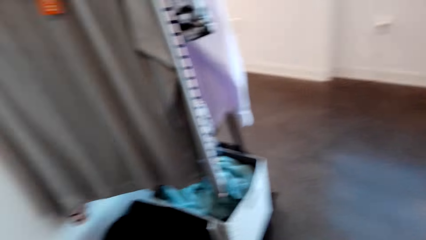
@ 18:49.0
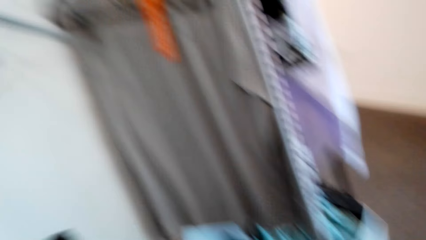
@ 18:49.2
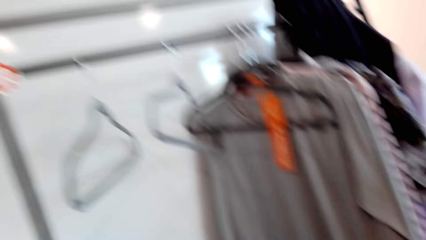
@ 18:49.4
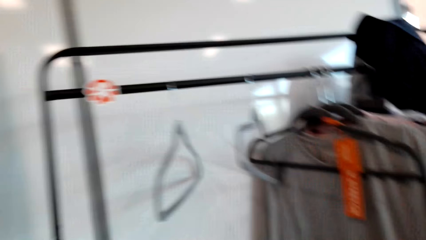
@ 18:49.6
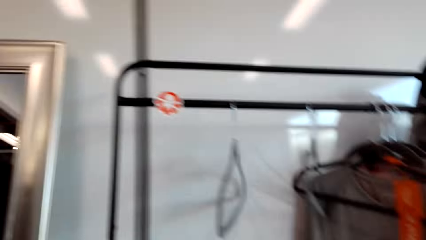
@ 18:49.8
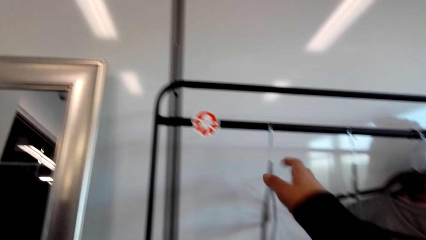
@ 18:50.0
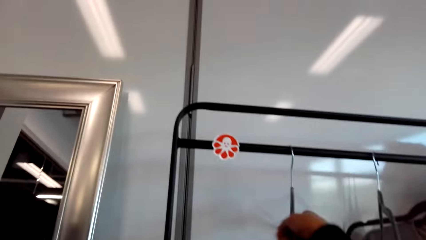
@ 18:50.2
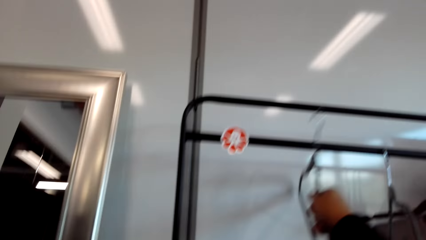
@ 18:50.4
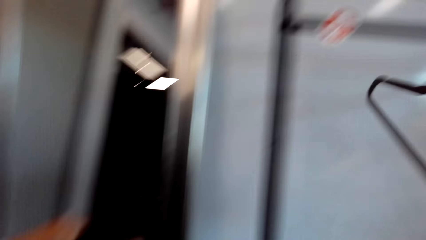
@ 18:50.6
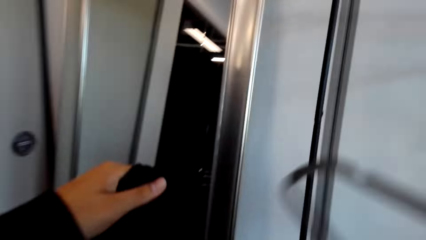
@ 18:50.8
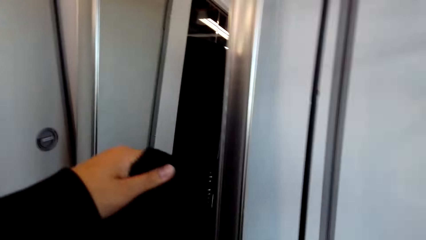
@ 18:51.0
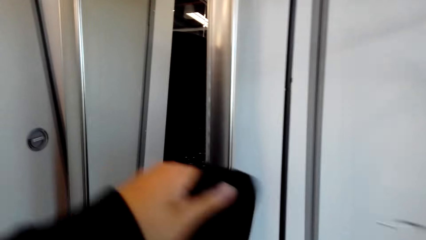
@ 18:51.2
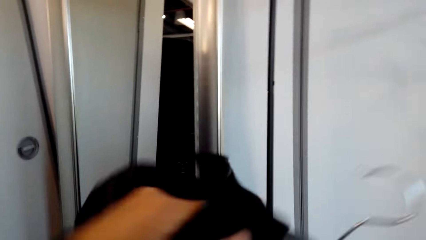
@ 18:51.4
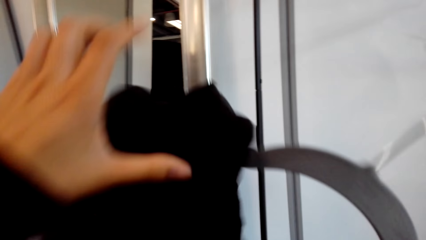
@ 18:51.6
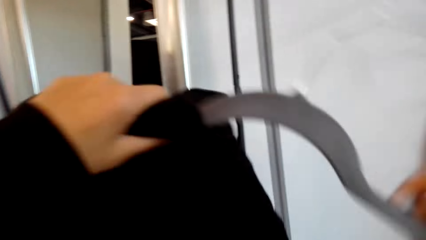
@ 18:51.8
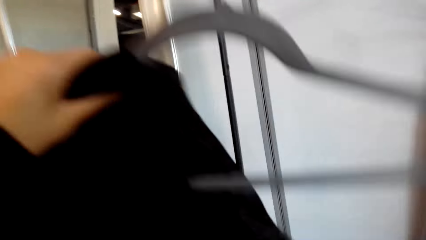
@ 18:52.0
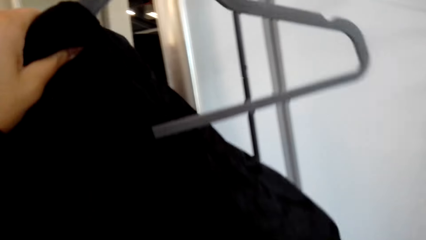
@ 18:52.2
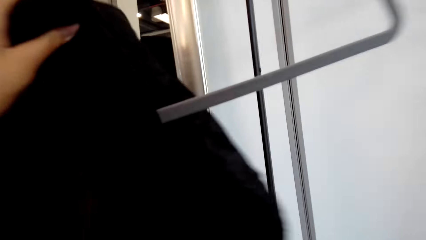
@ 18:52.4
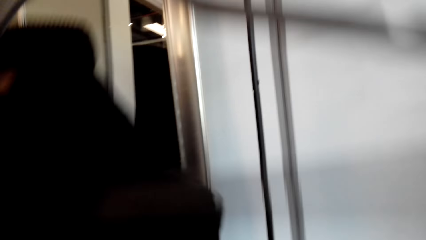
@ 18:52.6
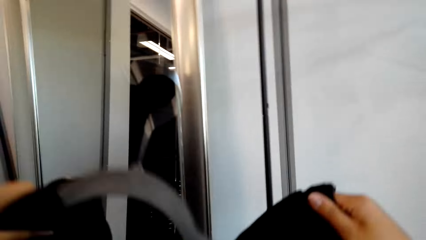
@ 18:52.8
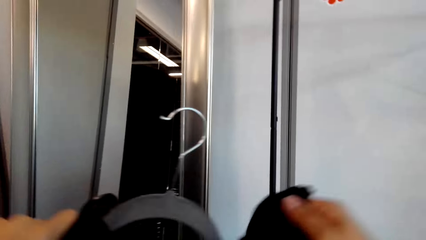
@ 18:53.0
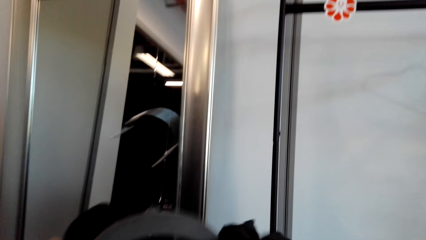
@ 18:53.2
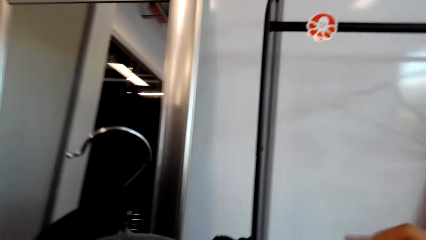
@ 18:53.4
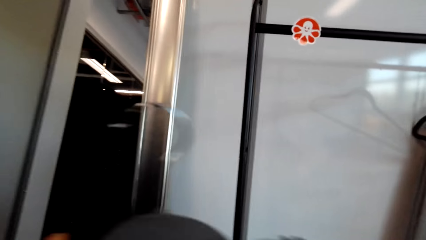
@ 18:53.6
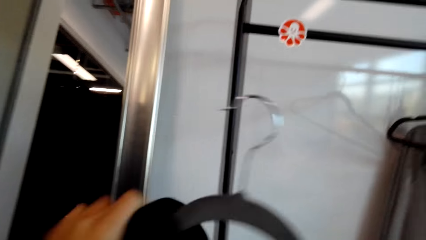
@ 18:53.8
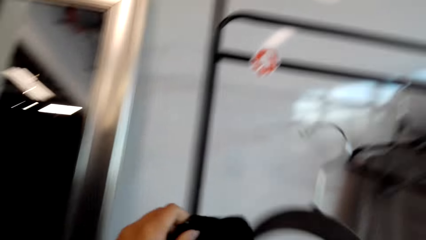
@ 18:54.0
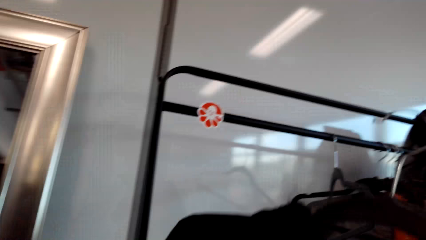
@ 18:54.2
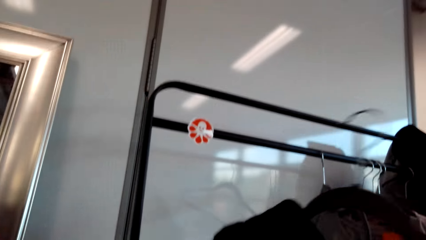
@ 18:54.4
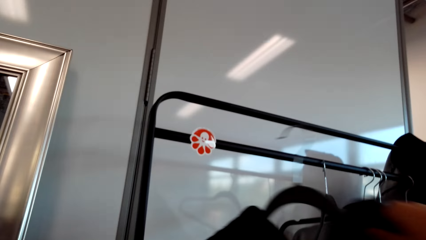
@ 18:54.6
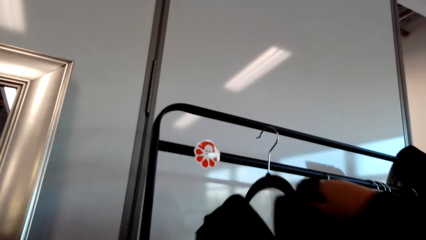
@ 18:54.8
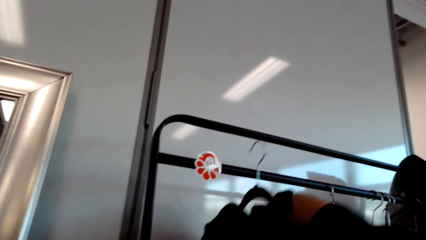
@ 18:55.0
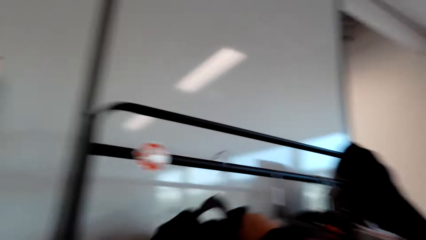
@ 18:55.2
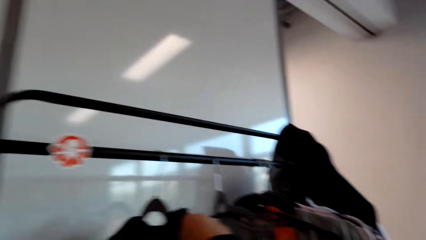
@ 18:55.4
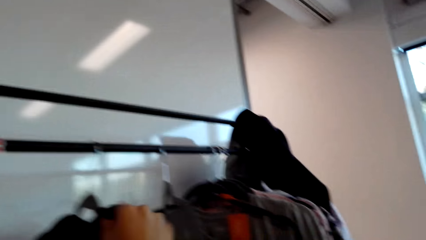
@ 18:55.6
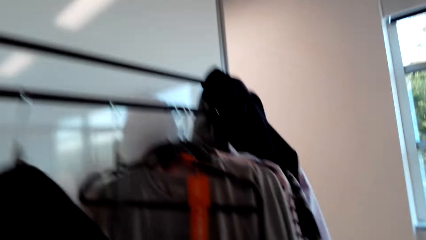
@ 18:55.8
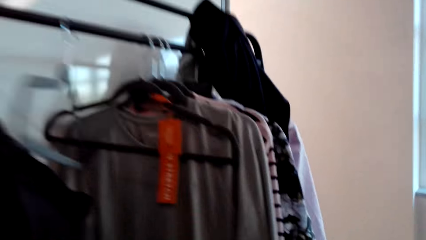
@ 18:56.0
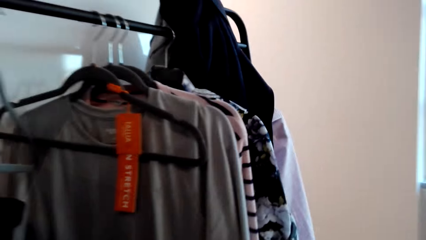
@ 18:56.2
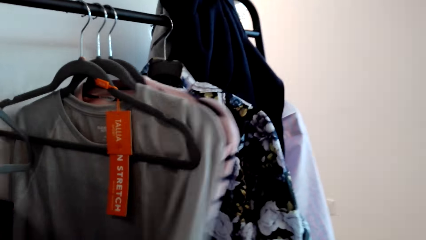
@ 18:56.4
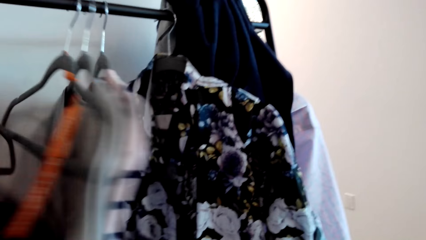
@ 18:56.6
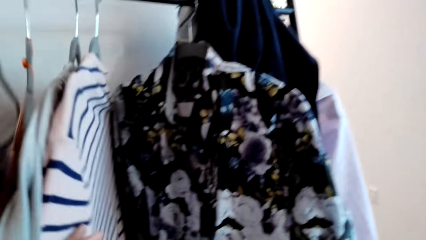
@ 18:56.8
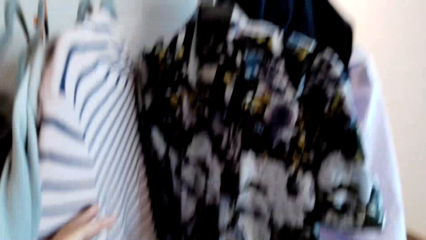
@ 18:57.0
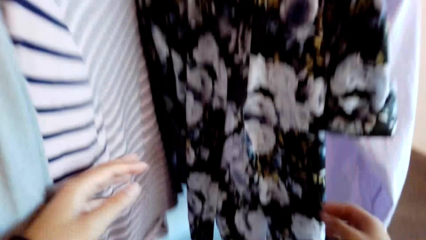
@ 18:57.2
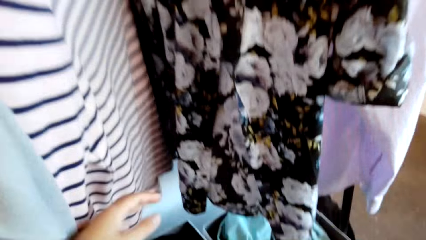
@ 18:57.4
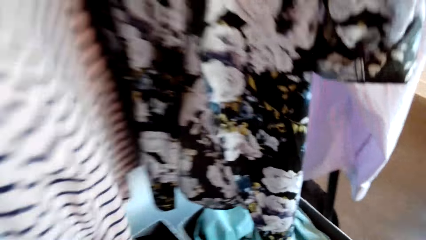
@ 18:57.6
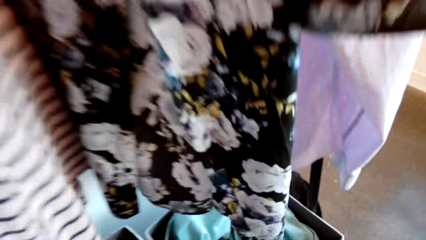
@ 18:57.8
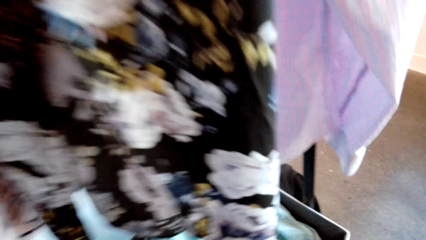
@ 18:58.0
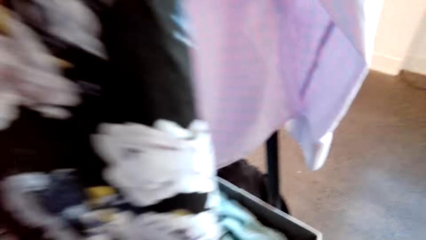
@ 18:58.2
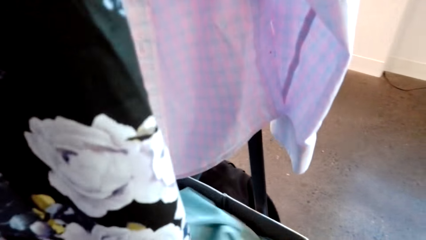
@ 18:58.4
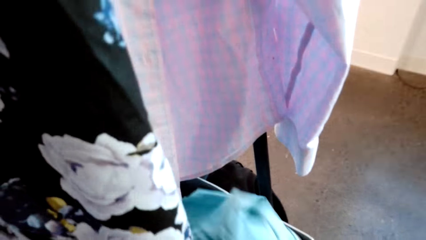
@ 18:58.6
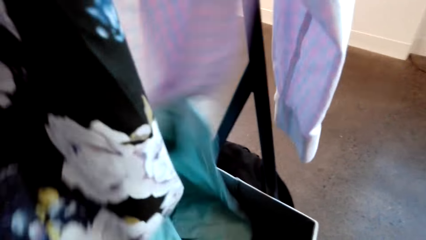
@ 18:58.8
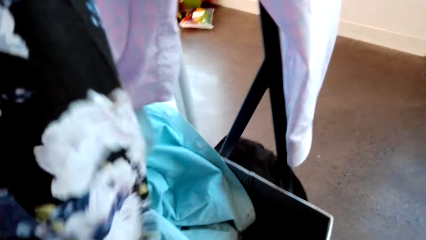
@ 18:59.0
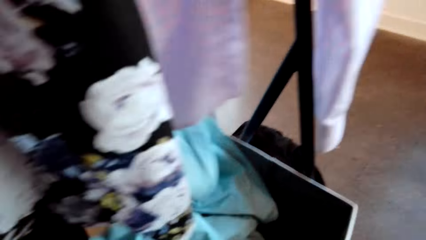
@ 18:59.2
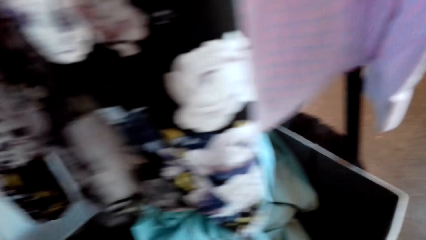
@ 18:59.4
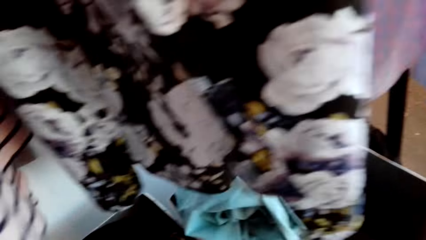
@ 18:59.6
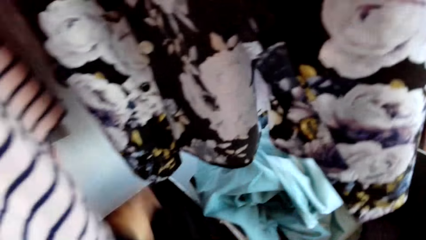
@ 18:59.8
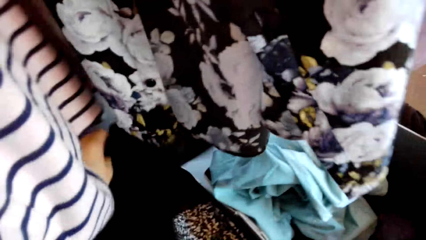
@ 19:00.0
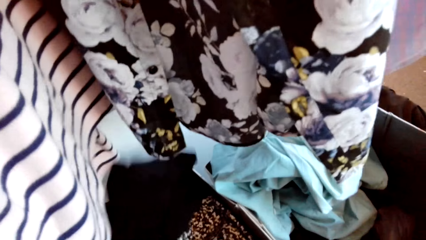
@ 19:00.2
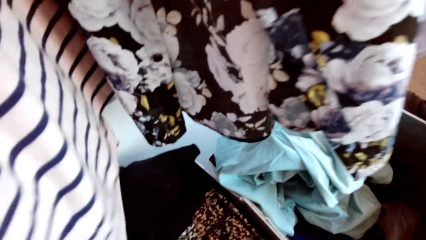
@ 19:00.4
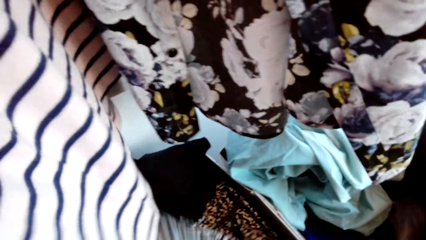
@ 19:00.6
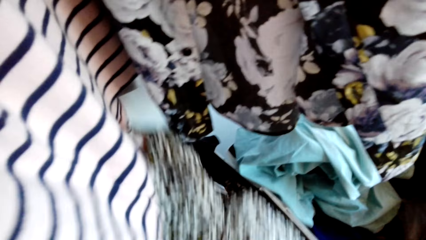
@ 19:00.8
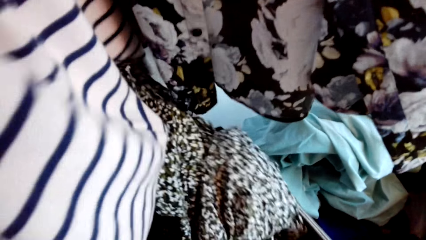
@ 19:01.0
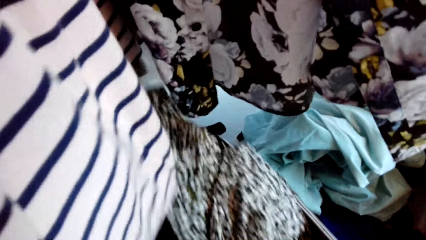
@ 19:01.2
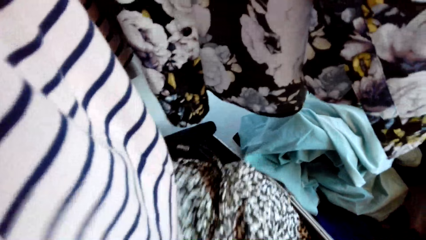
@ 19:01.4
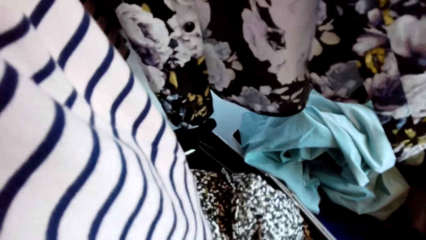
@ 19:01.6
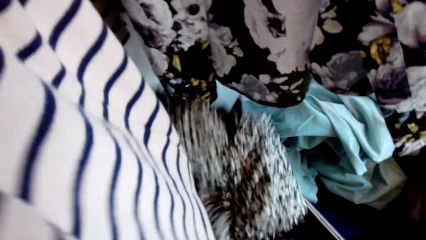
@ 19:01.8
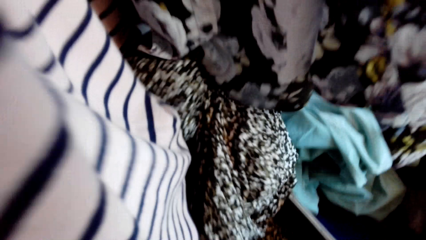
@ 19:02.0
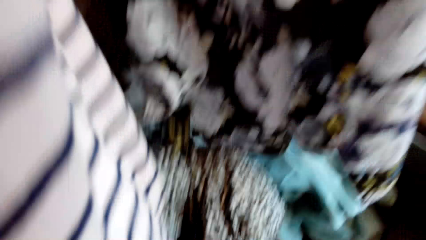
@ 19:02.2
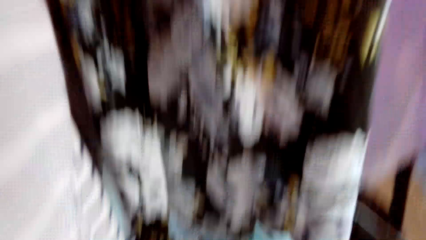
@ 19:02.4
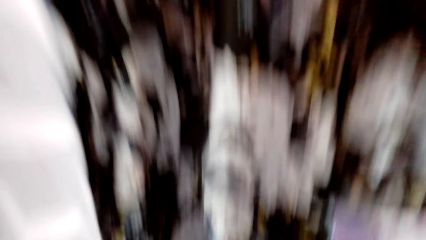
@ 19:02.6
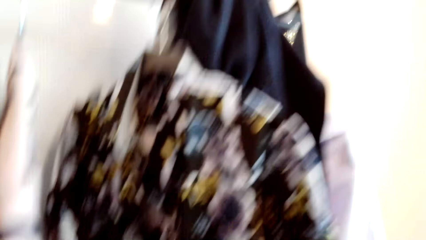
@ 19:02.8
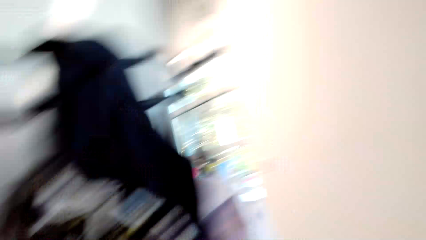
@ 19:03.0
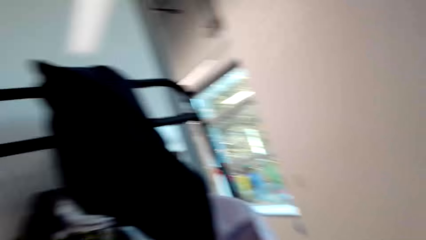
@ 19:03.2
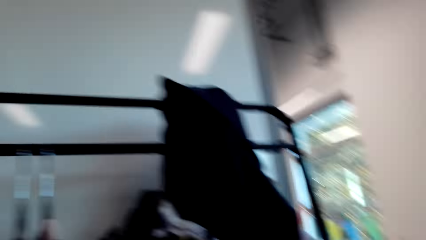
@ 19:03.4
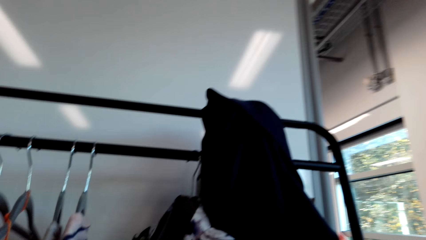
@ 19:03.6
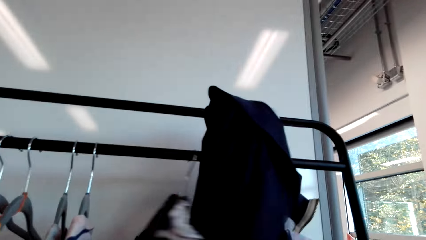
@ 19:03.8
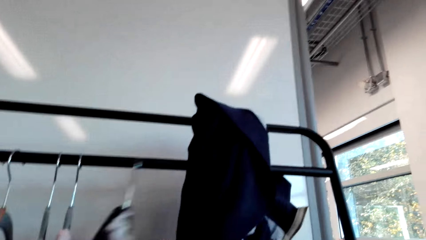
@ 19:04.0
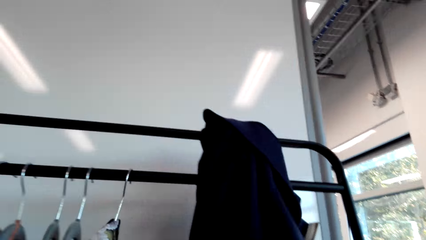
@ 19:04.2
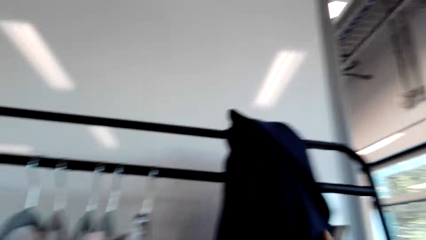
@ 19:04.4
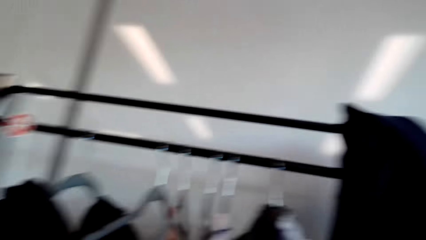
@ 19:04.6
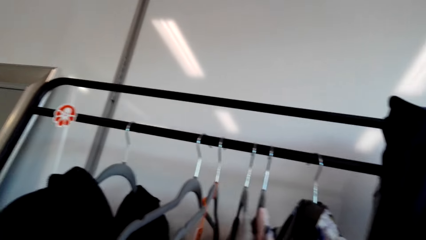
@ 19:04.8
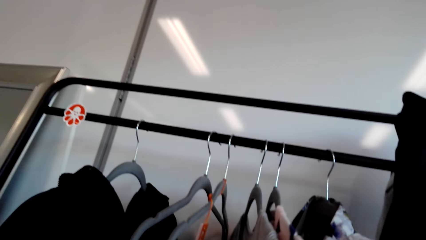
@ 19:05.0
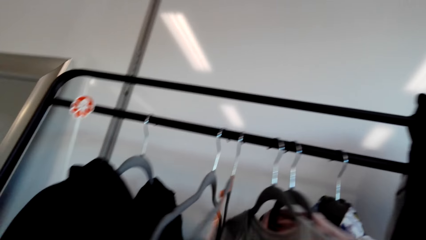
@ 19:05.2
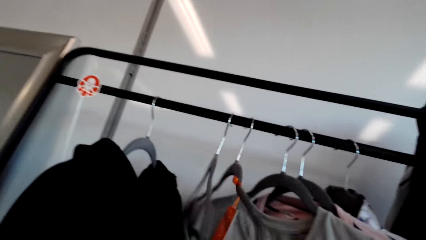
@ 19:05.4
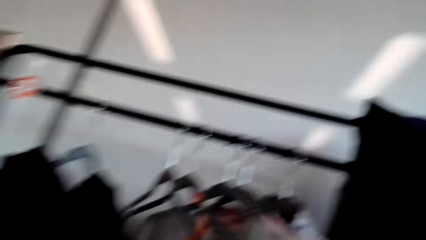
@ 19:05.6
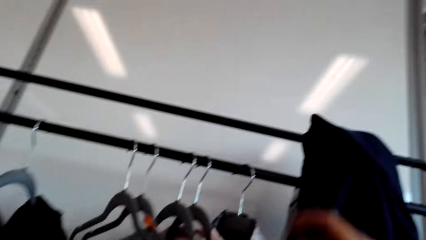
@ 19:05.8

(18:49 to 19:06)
The camera wearer picks a hanger from the rack. They put the cloth in the hanger. They put the hanger on the rack or cloth stand. They look at the clothes on the rack. They move the cloth on the cloth stand. They look at the clothes inside a basket. They look at the clothes on the rack.
